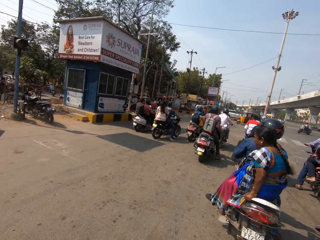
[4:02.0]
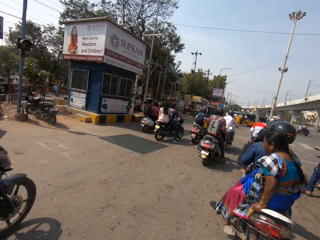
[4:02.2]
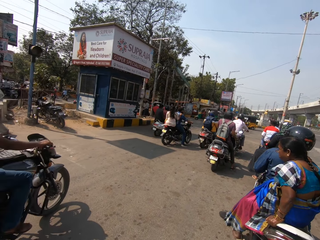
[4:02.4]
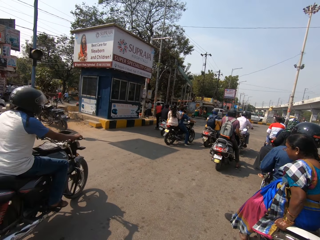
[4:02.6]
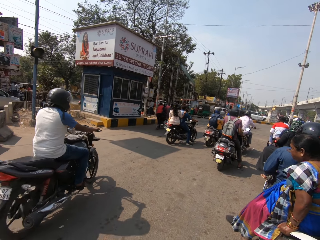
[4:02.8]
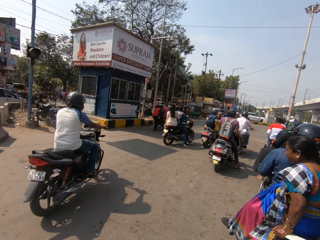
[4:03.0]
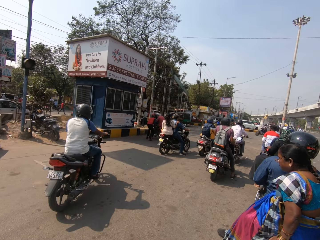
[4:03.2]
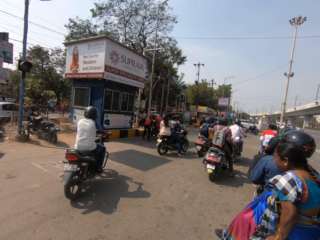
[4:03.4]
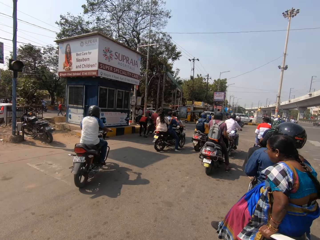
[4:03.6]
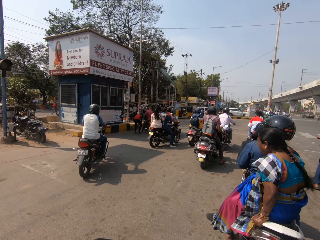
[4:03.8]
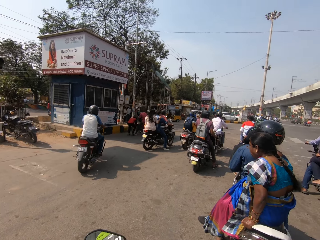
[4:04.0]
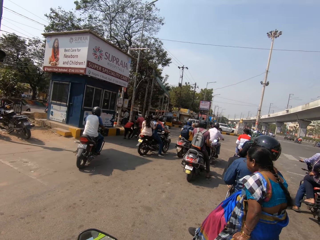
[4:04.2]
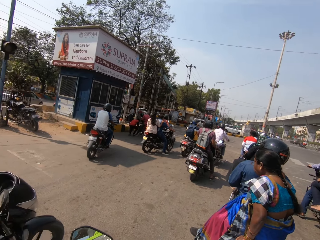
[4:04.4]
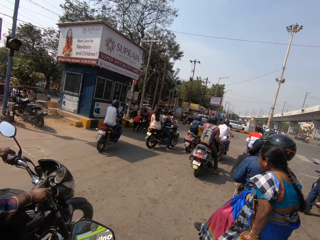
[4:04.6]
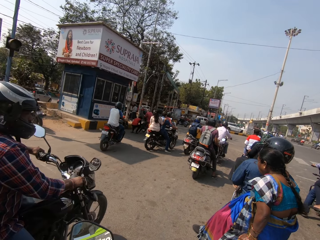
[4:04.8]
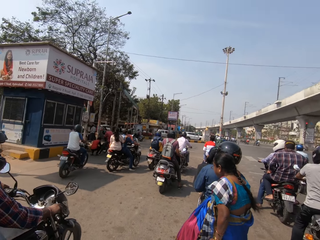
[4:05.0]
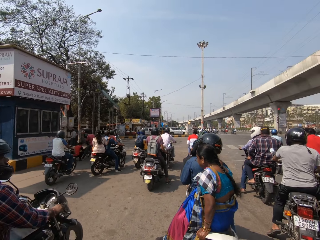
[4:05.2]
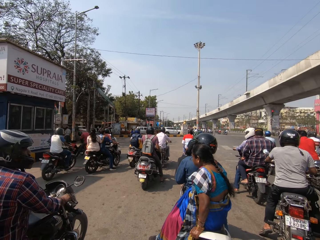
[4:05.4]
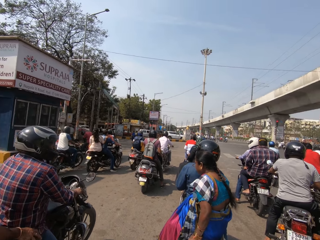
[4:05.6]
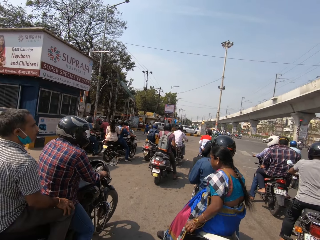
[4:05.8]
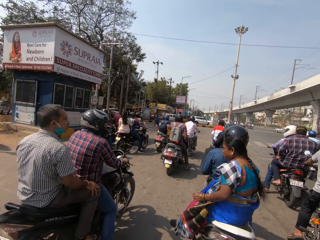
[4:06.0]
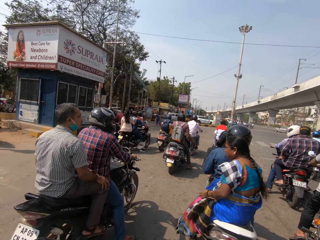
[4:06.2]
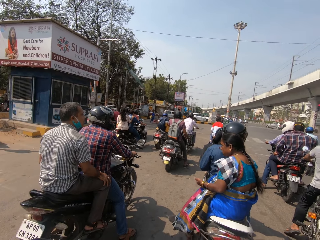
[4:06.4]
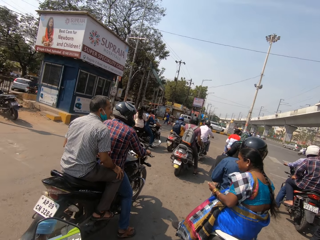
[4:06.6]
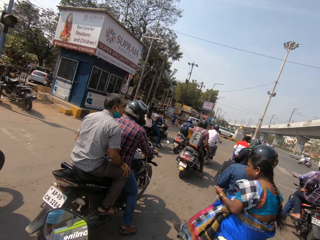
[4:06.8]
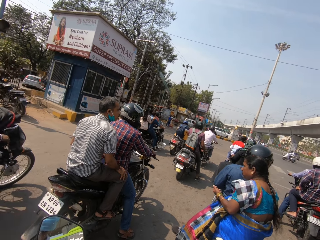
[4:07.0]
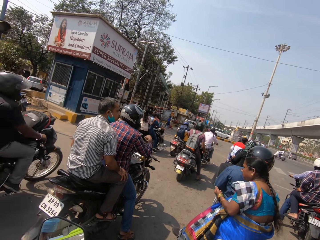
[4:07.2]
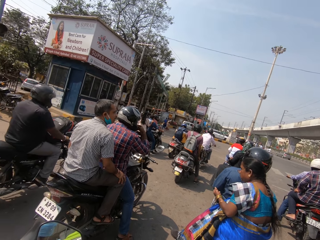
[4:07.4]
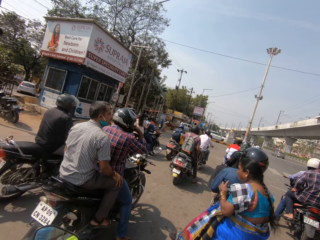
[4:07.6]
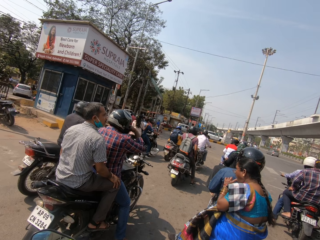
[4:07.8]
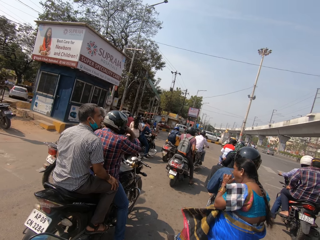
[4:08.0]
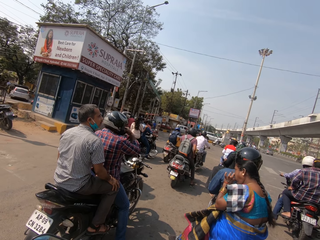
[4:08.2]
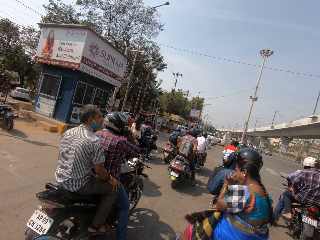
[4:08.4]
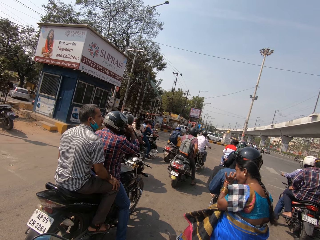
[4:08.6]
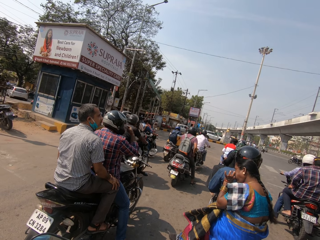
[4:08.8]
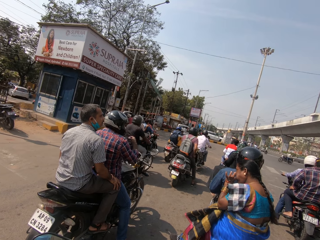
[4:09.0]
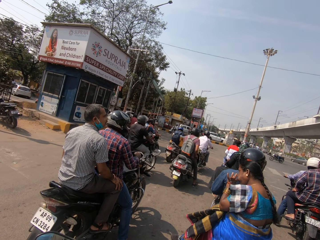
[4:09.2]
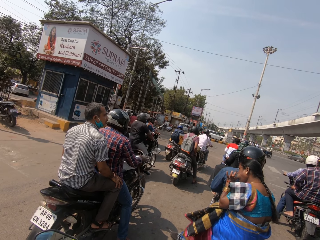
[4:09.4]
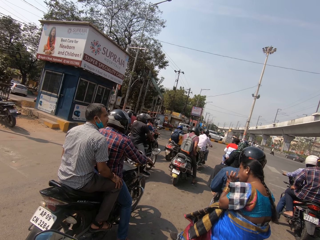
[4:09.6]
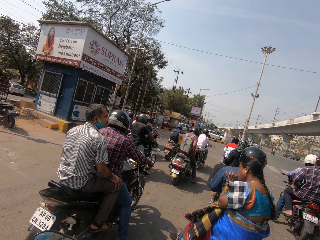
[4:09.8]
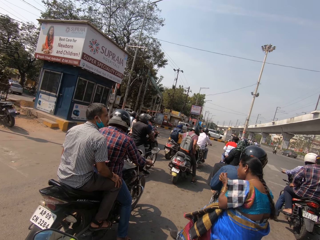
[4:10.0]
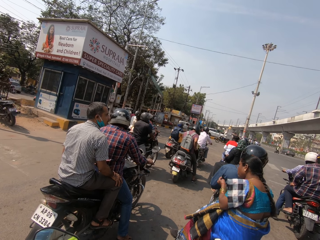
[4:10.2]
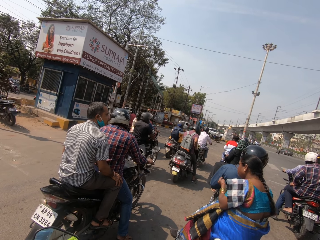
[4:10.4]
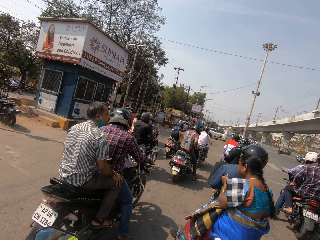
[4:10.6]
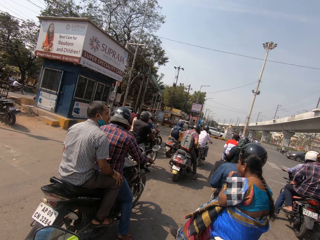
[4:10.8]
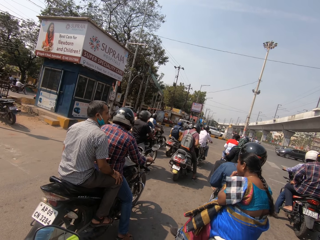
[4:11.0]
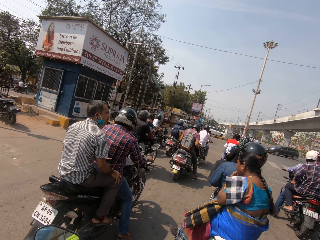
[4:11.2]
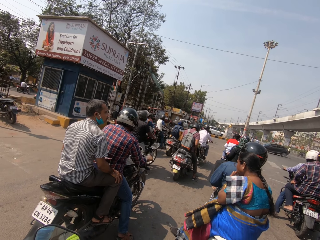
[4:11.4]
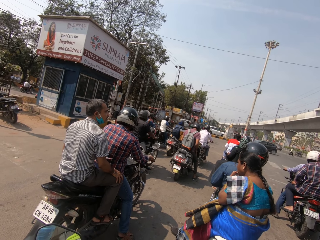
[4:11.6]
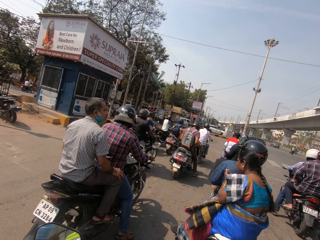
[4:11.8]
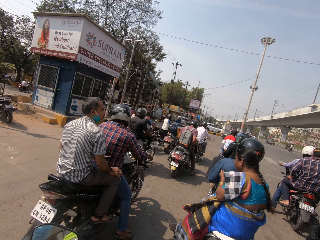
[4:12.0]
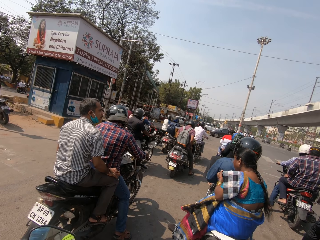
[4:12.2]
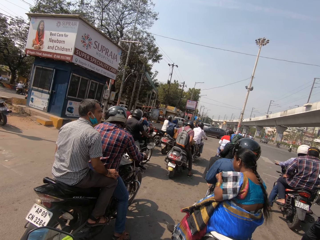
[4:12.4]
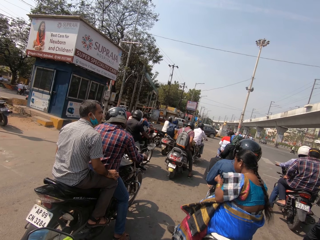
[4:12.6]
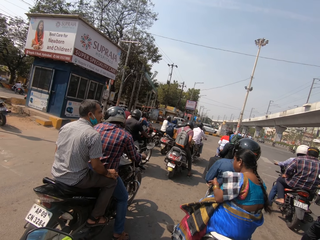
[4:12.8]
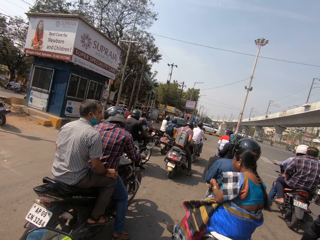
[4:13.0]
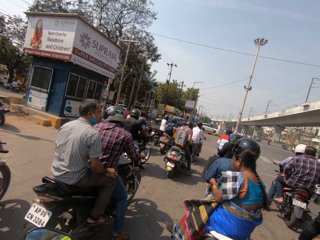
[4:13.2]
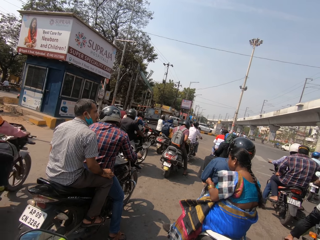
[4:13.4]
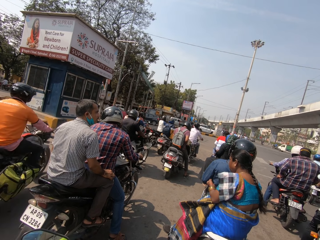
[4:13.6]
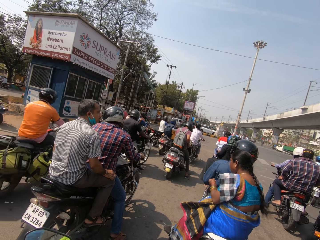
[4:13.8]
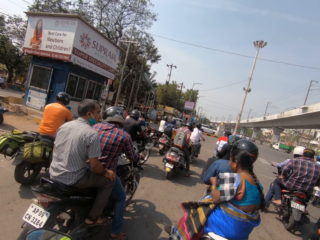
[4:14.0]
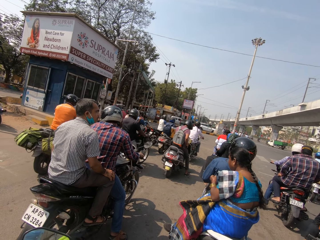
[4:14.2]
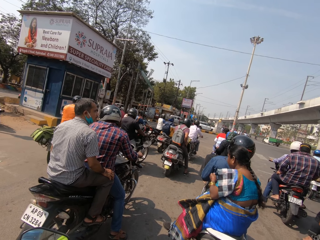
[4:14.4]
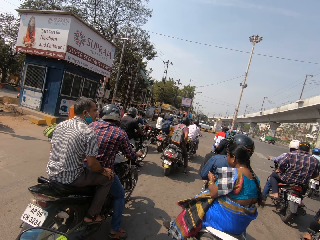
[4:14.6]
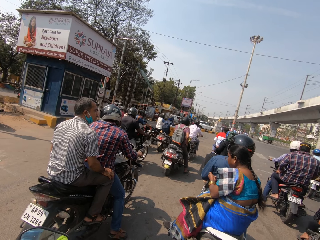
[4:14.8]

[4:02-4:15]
The camera wearer stops. They stop the motorcycle in a traffic jam.

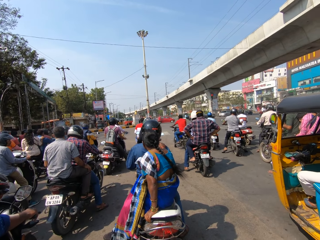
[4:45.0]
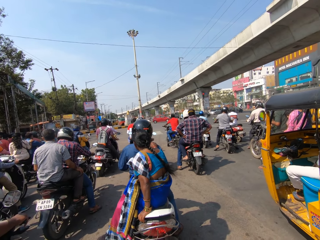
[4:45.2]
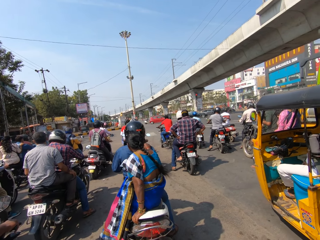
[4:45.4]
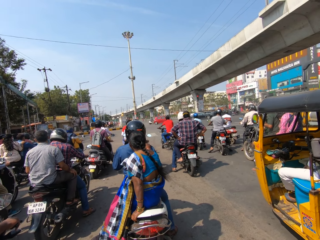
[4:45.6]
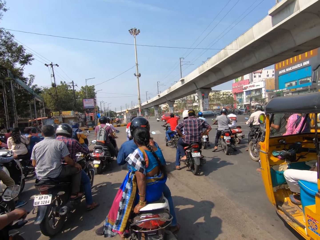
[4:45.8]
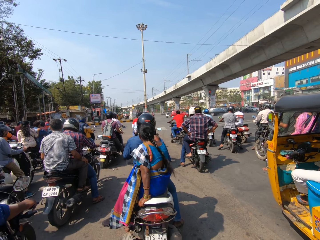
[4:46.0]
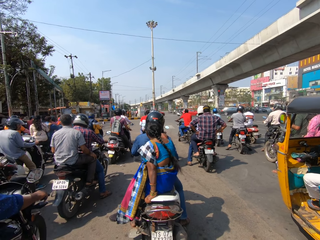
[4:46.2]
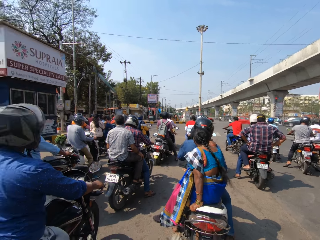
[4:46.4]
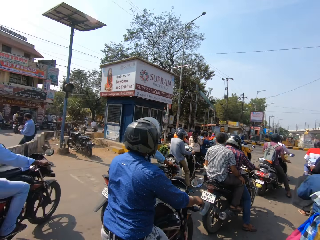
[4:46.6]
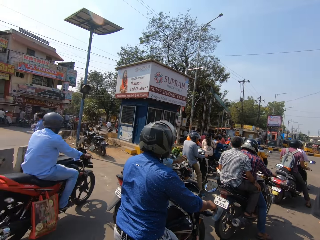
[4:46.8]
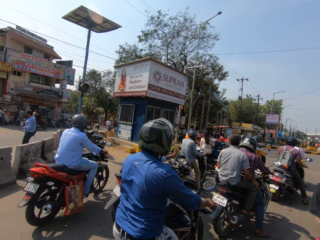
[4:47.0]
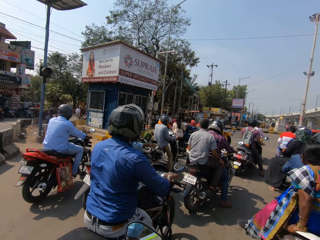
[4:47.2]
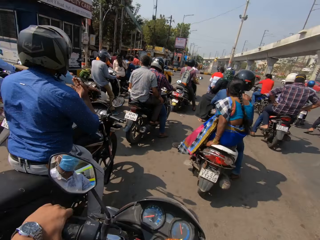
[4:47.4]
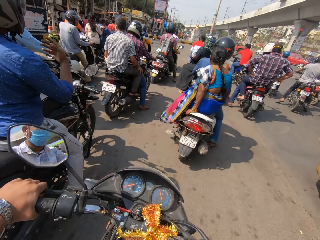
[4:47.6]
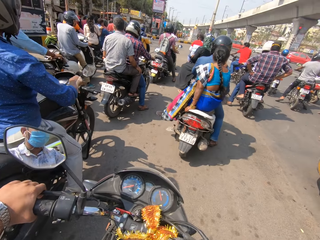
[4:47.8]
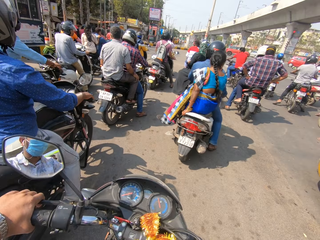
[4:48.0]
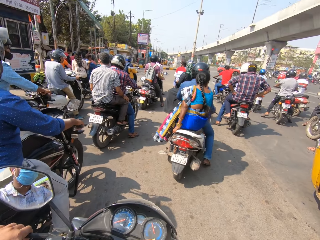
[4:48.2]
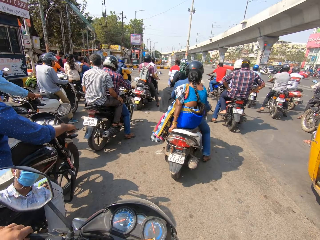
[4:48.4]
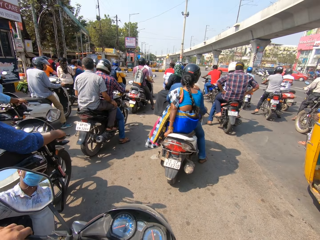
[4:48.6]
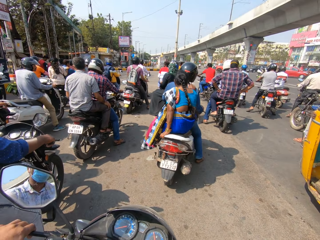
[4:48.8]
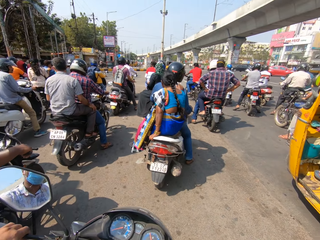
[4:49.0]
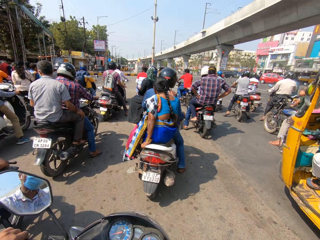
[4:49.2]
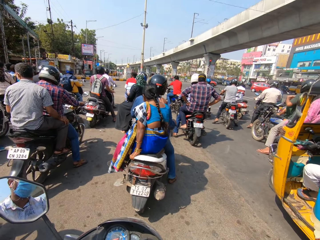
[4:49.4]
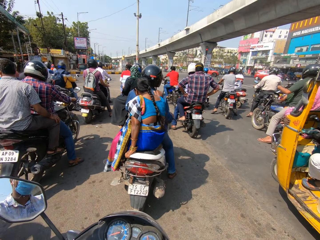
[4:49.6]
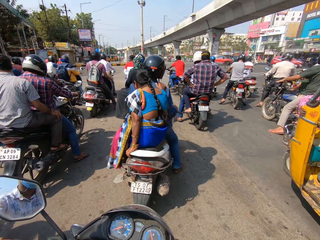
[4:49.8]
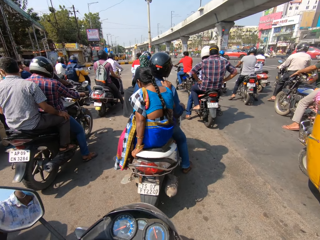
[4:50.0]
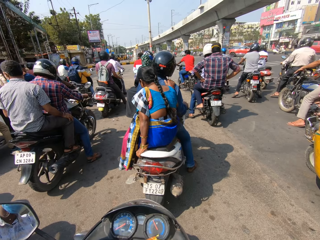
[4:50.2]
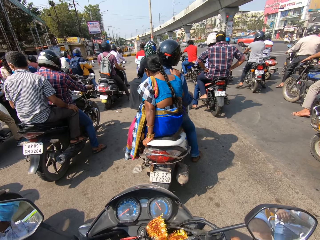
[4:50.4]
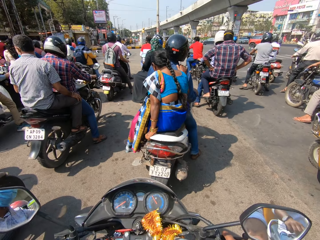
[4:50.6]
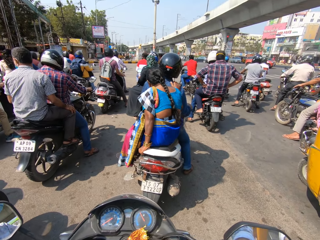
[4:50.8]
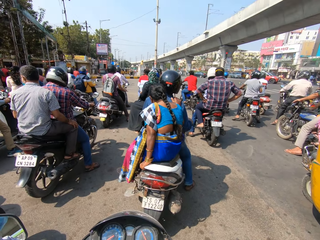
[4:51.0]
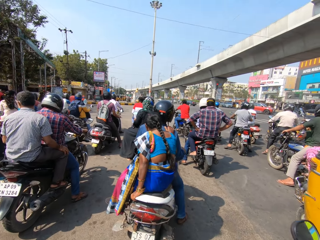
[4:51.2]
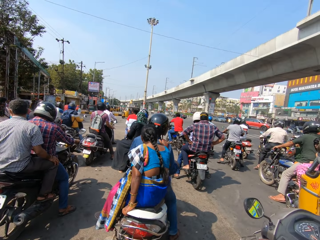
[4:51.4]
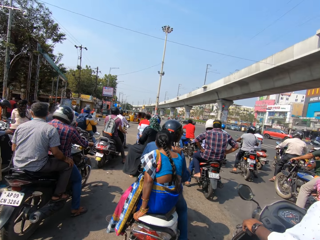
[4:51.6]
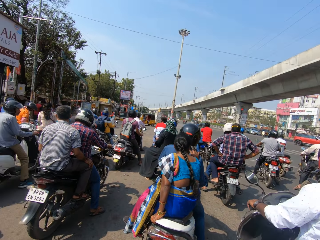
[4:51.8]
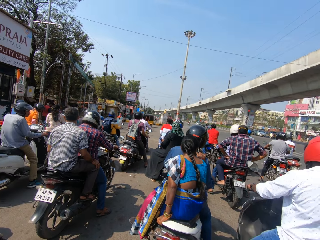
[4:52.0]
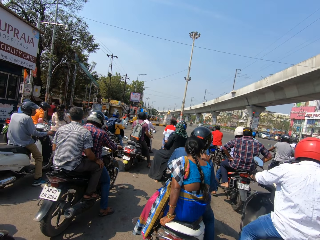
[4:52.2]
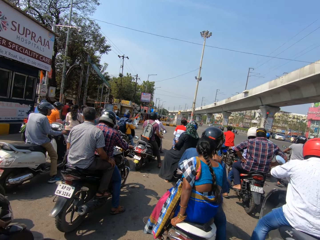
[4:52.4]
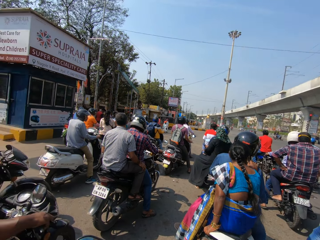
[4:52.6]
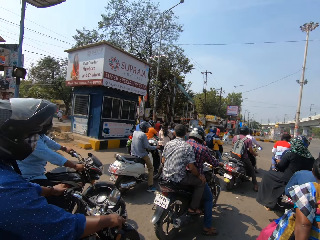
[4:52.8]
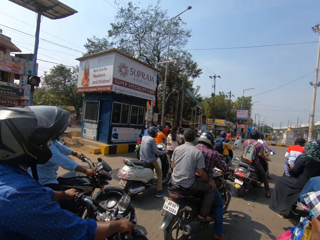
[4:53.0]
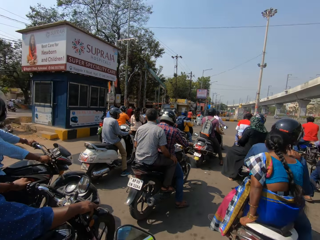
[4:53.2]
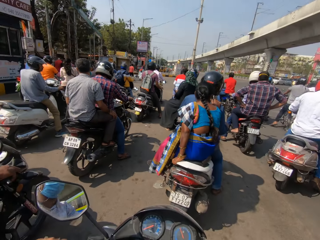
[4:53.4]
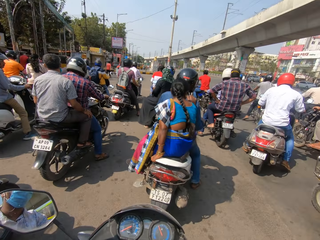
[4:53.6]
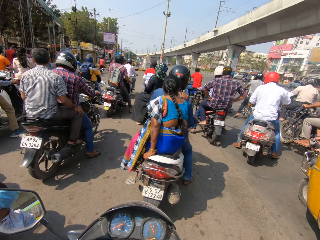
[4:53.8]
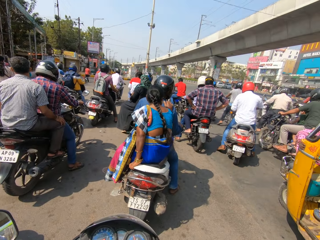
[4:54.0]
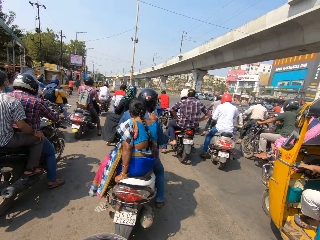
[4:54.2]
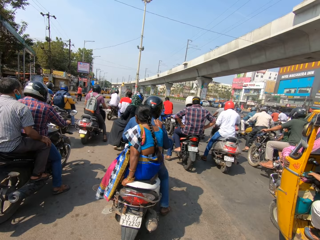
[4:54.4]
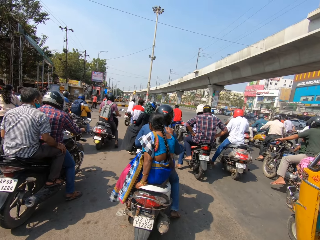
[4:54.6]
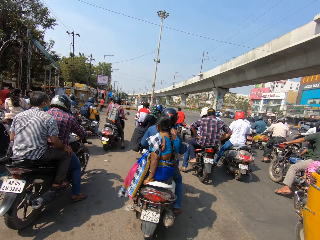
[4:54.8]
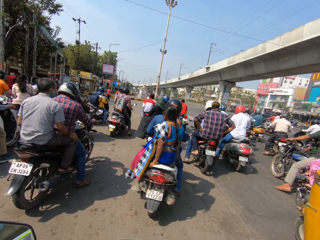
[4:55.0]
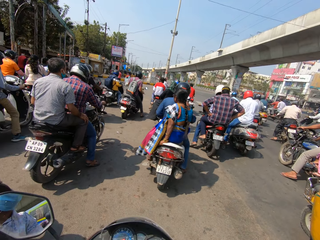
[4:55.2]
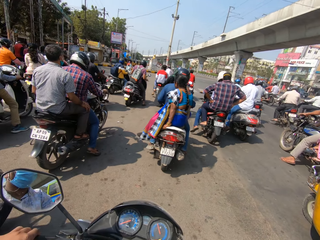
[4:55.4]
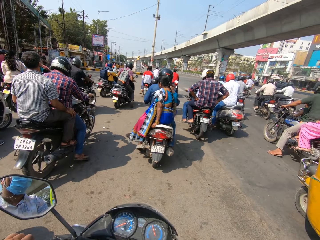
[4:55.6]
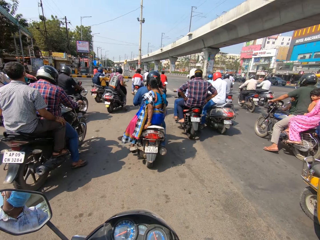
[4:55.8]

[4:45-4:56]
A man drives forward. The camera wearer turns the head. They talk. They ride a motorbike on the road. They stop the motorbike. They stare around. Another man drives past the camera wearer. The camera wearer talks. They stare around.
